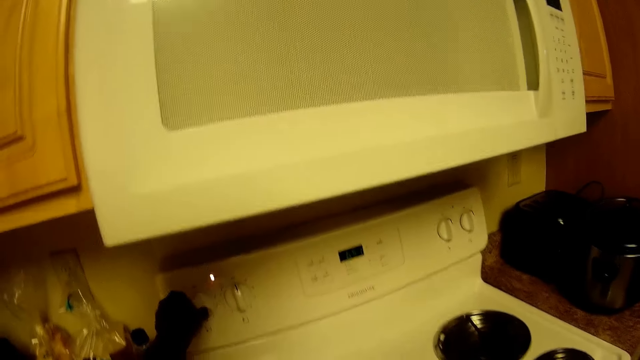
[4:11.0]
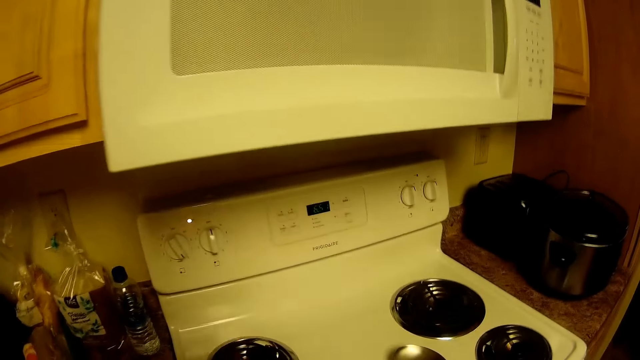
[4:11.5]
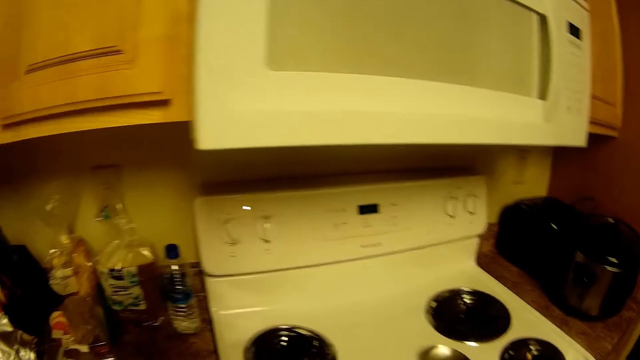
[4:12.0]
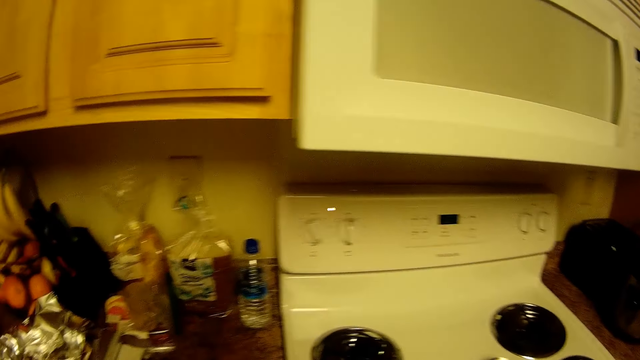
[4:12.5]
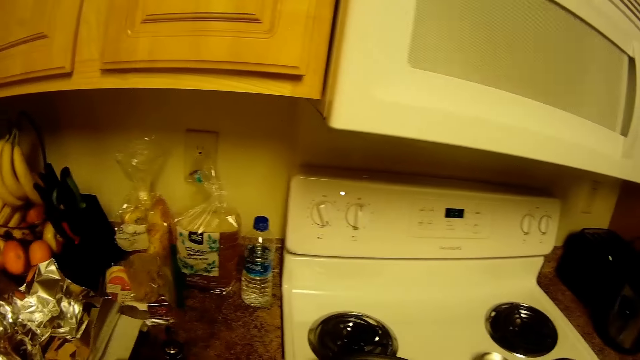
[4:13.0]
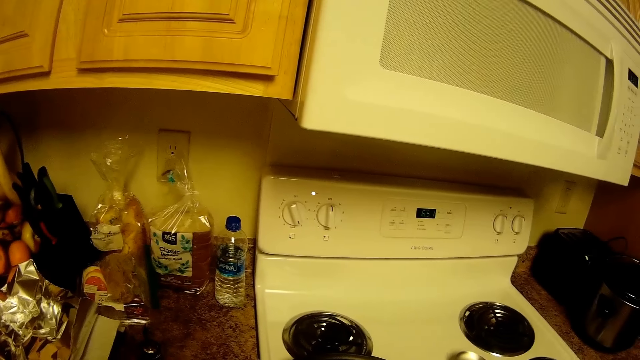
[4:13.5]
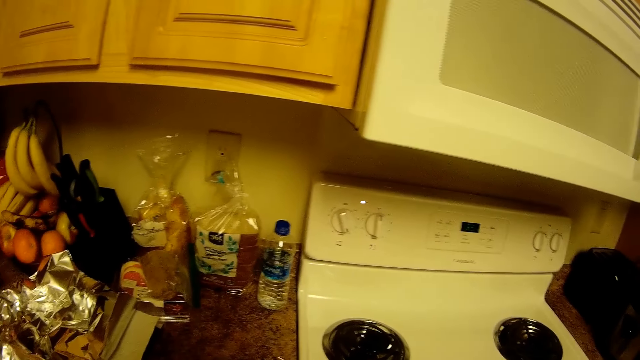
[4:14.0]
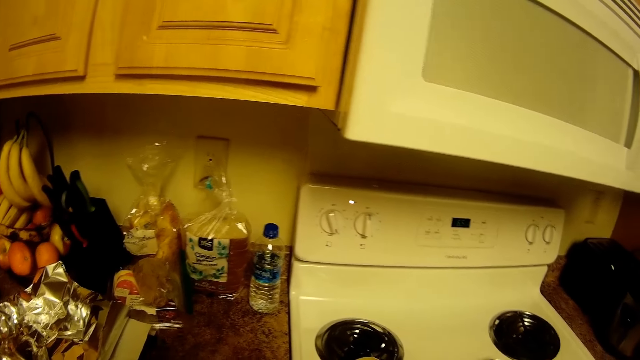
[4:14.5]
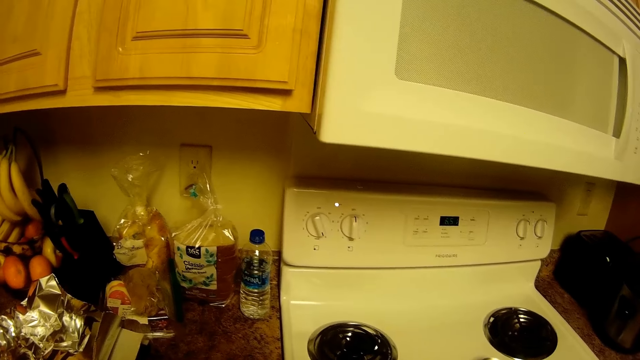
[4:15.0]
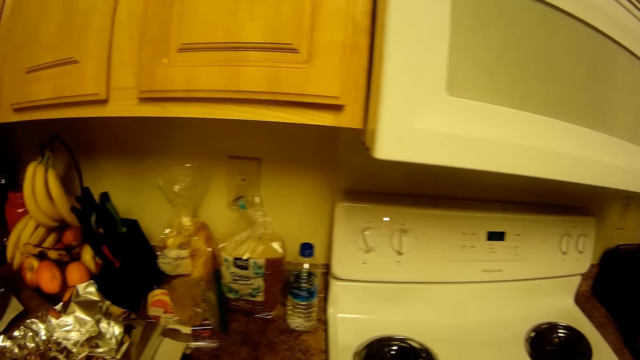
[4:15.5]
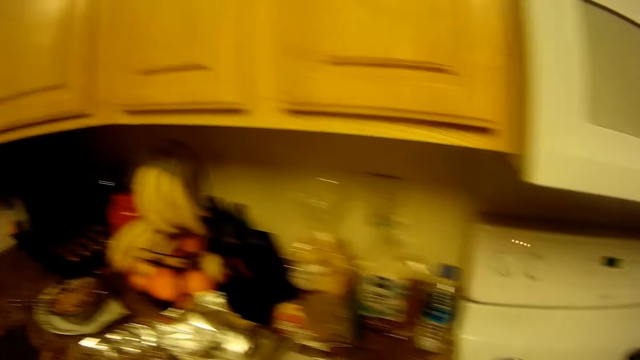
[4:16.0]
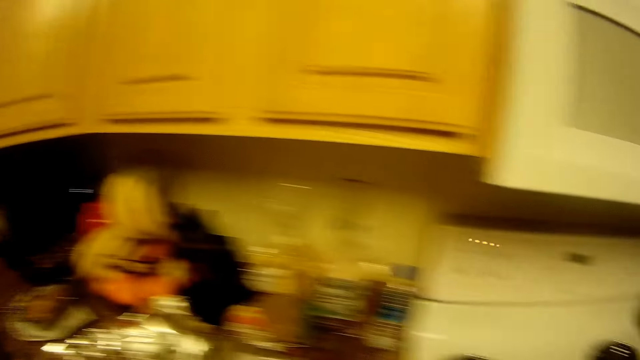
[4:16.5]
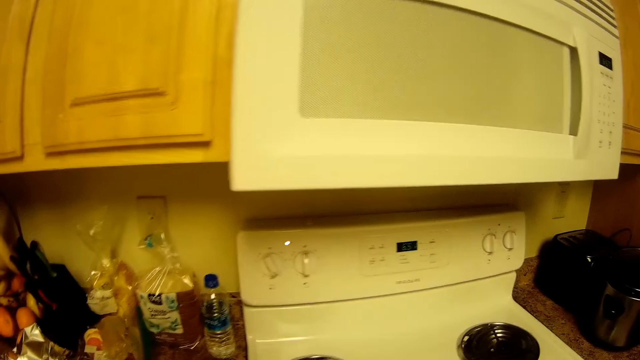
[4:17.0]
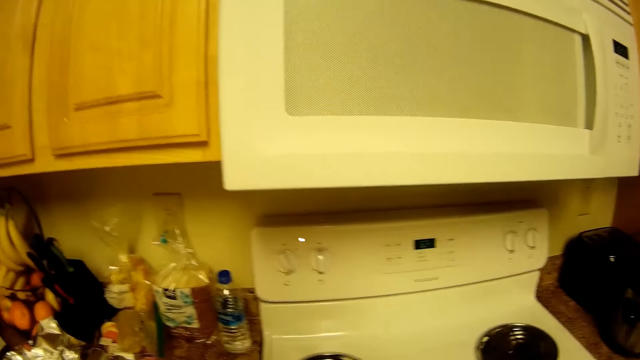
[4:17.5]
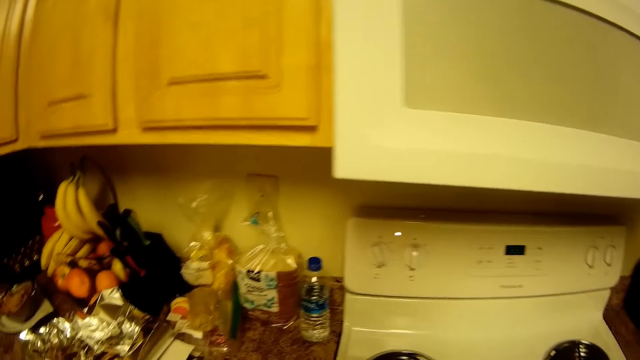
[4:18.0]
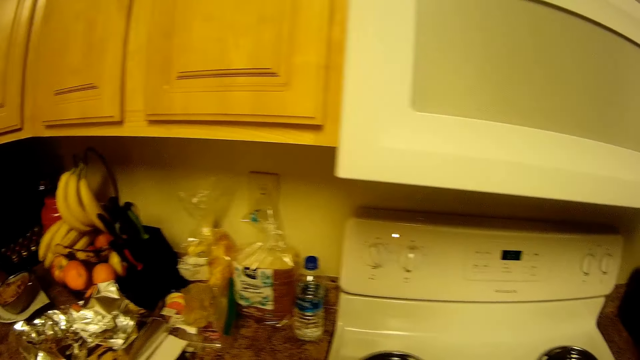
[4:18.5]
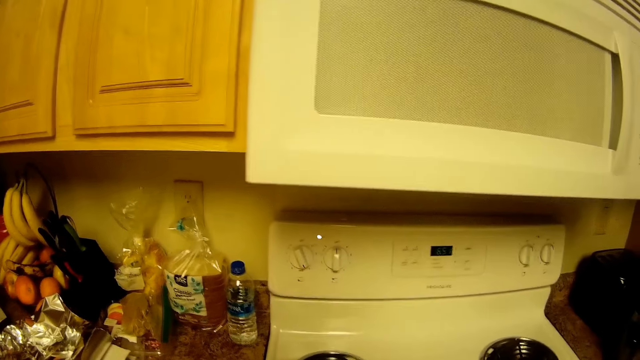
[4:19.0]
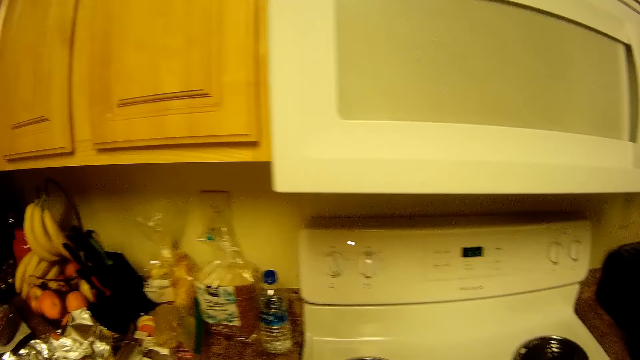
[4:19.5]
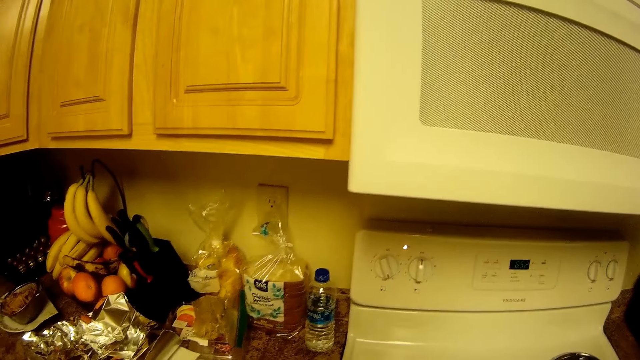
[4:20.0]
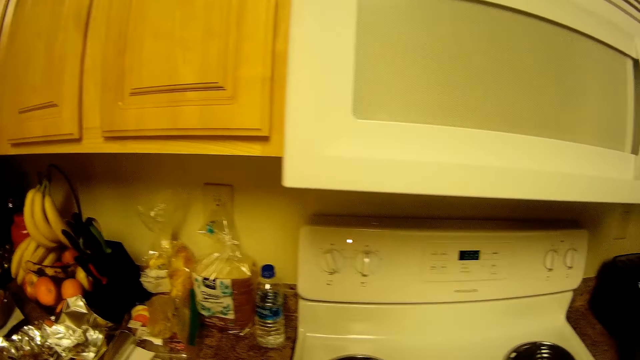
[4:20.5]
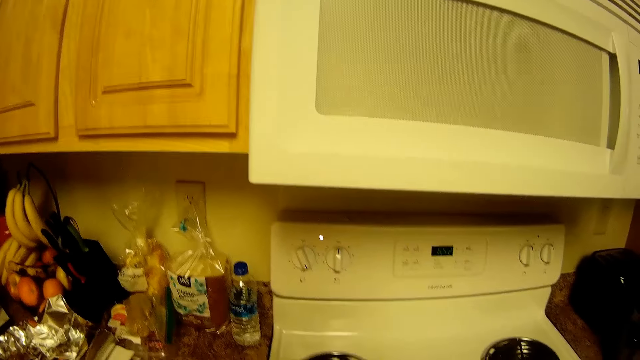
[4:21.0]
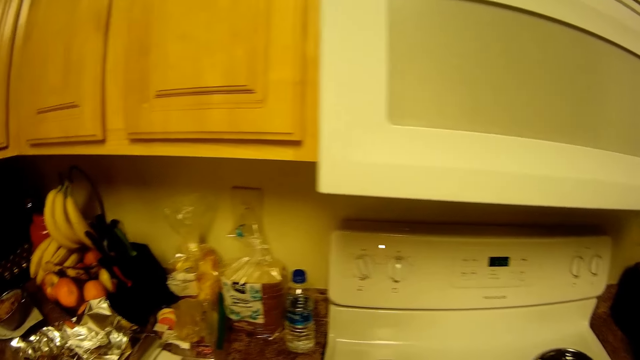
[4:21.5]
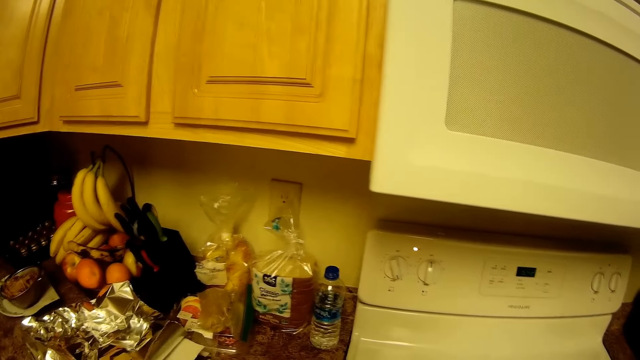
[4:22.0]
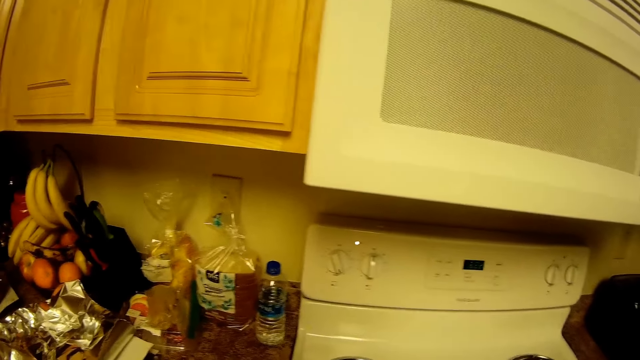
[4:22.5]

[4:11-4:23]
The camera wearer turns the oven knob with her left hand. She looks at the food. She picks up a spoon from the kitchen countertop with her left hand. She looks at the food again and looks around.

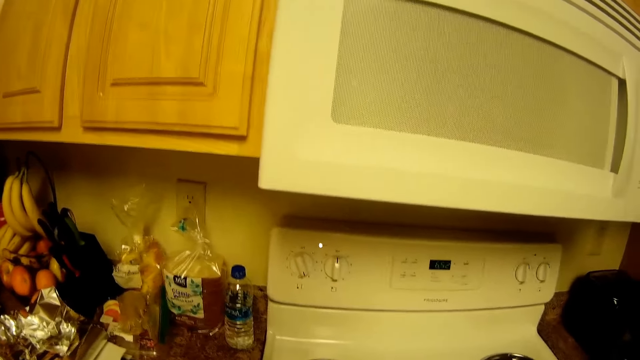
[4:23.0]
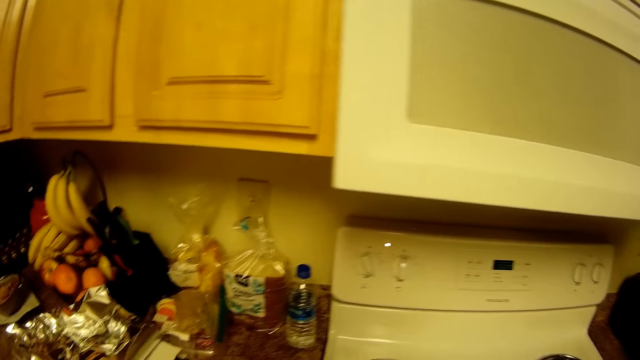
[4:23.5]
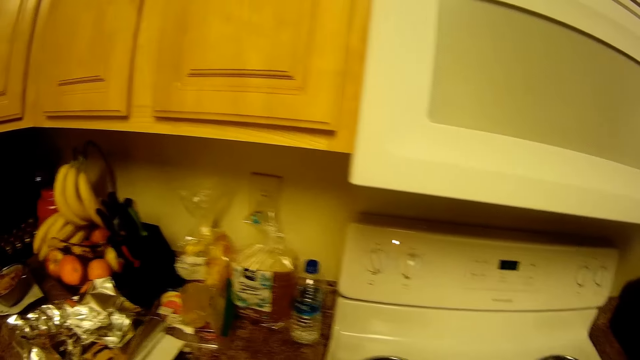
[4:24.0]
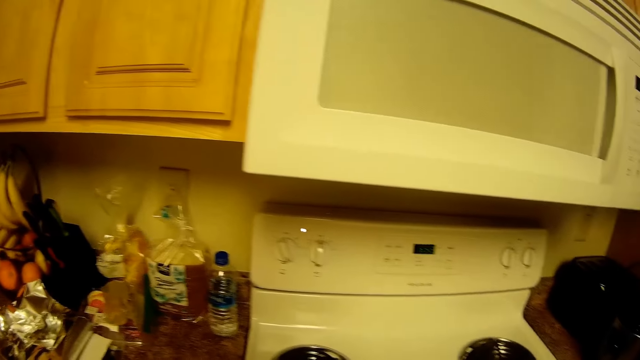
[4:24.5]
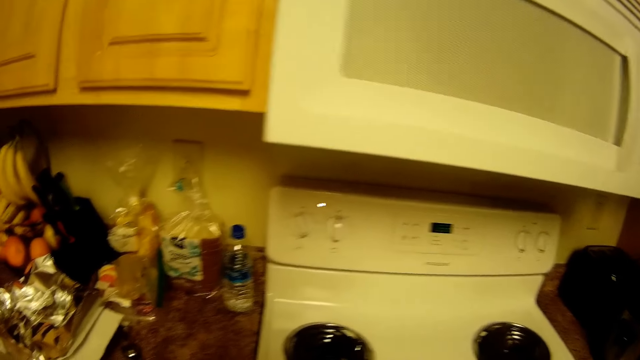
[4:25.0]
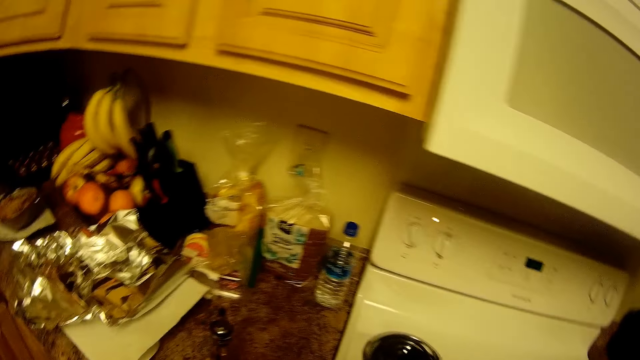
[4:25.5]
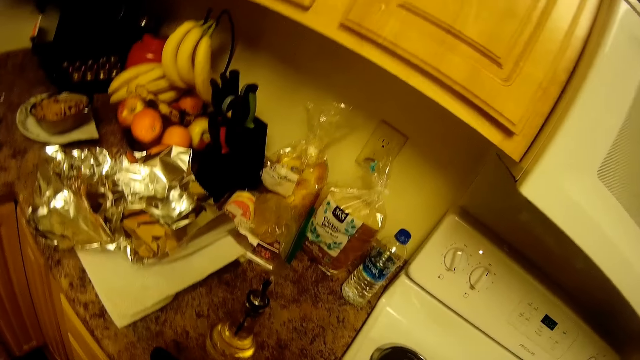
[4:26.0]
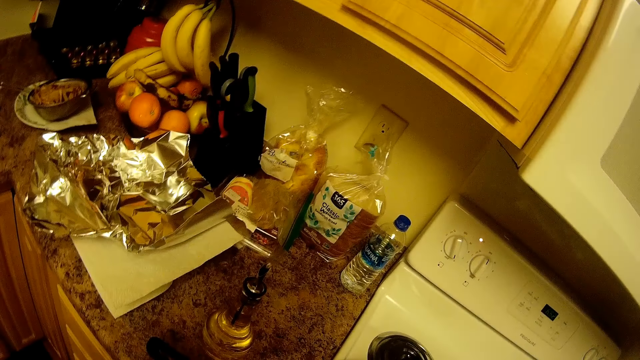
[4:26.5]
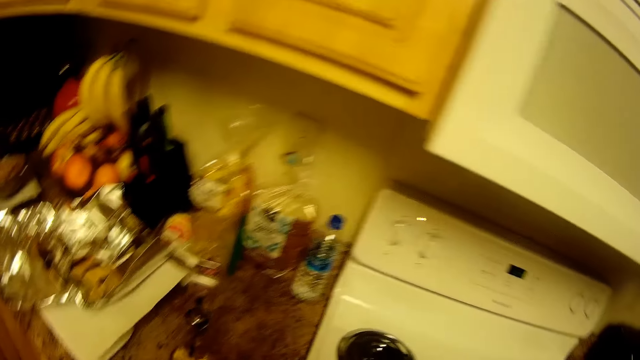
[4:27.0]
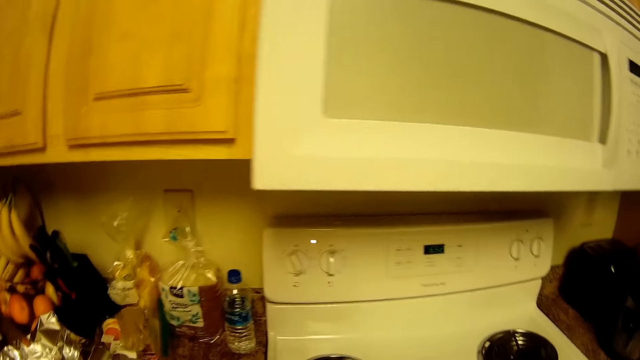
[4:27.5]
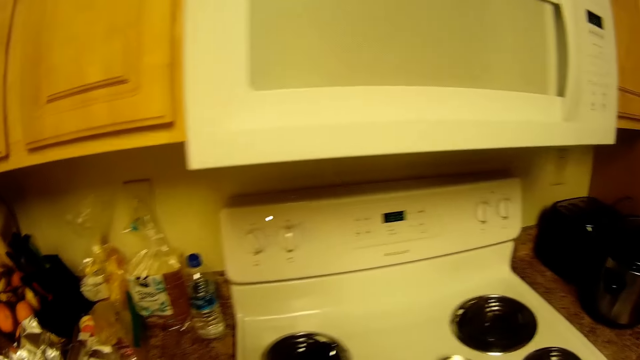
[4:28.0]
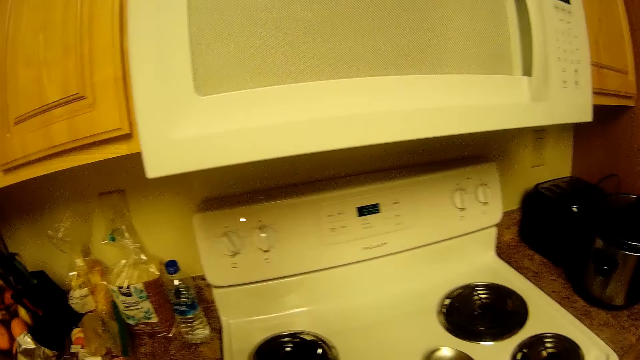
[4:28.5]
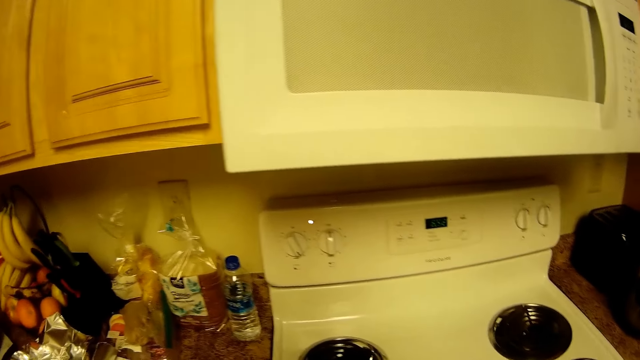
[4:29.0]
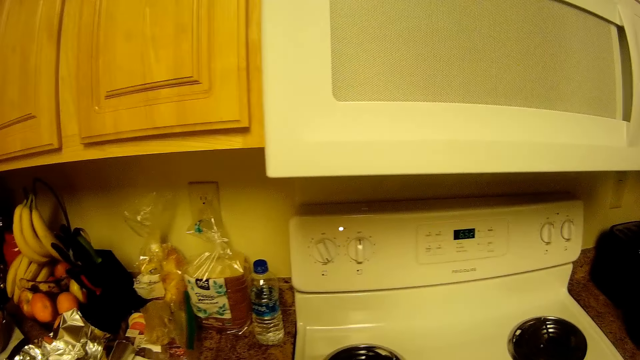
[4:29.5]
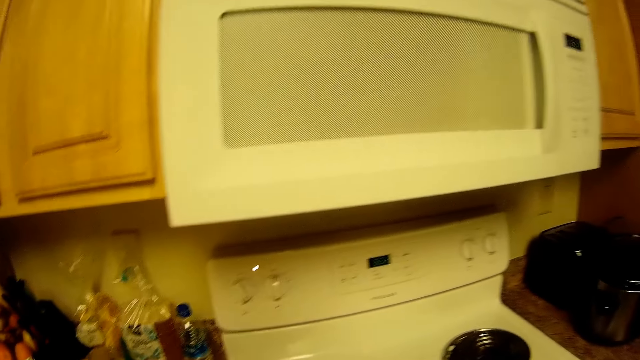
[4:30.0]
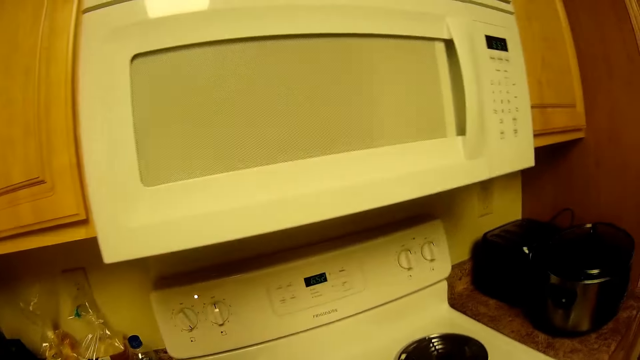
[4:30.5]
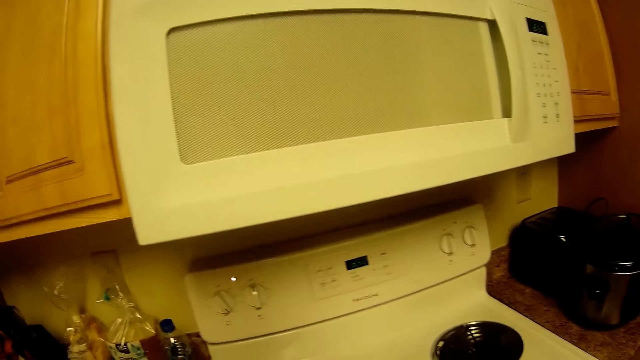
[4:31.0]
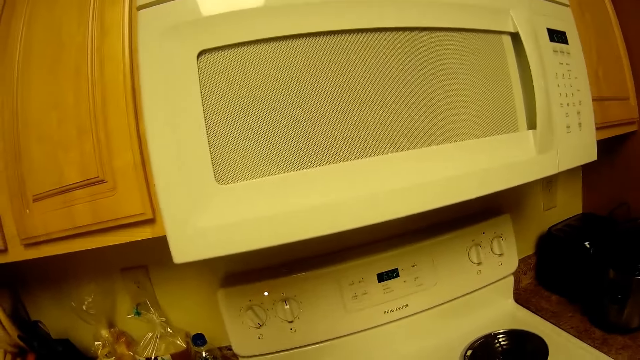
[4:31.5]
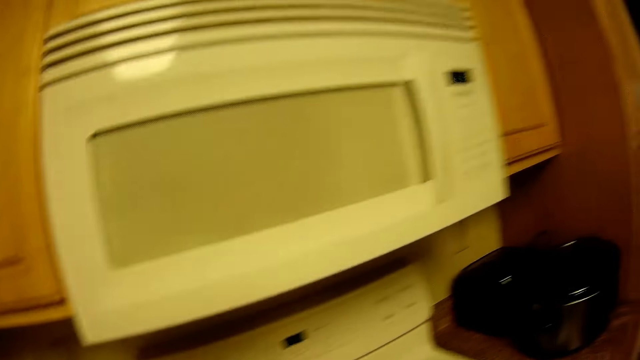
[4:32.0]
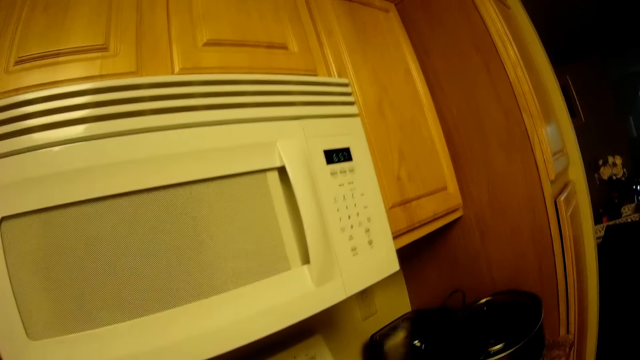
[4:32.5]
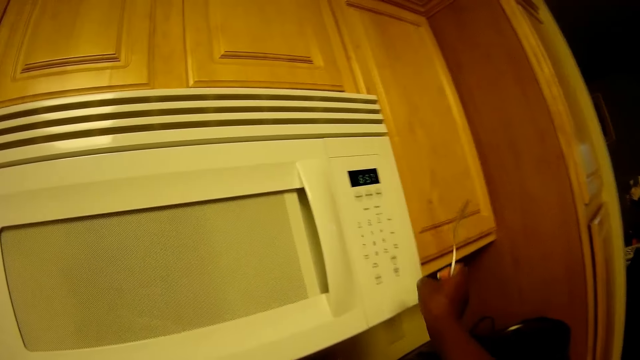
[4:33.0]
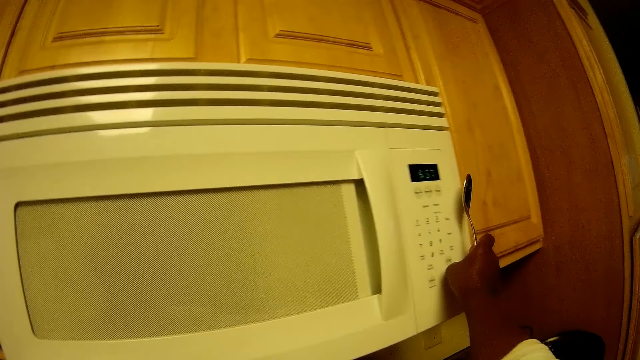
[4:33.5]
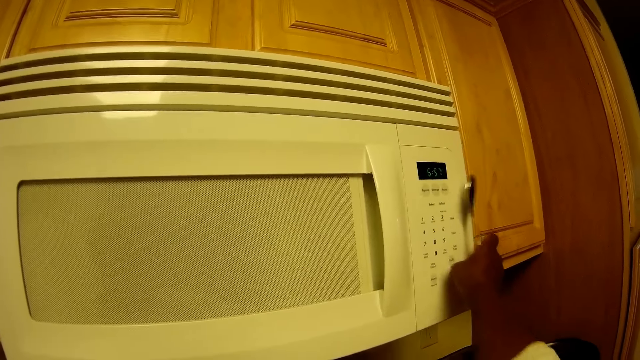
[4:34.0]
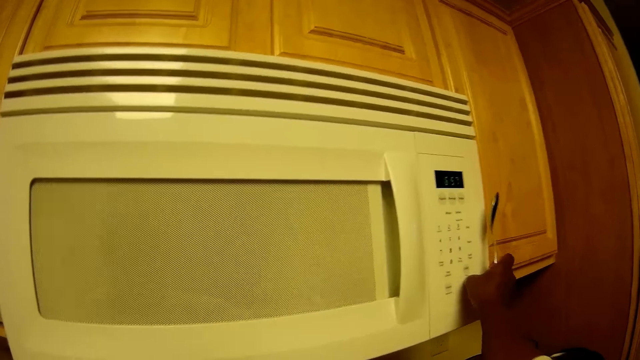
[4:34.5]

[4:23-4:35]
The camera wearer looks at the food and looks around. She holds the spoon in her right hand. She presses the microwave button.
